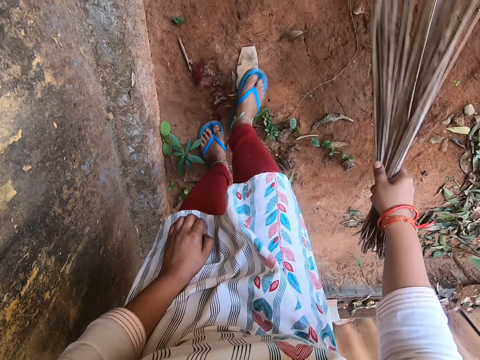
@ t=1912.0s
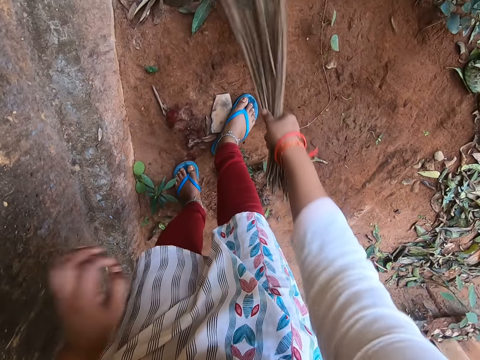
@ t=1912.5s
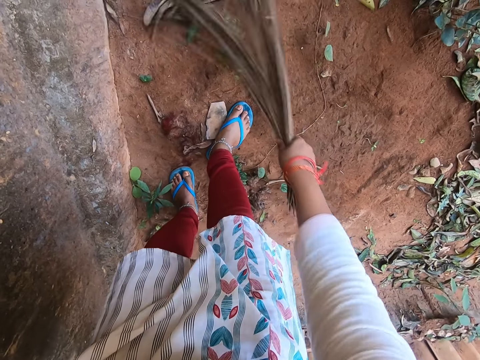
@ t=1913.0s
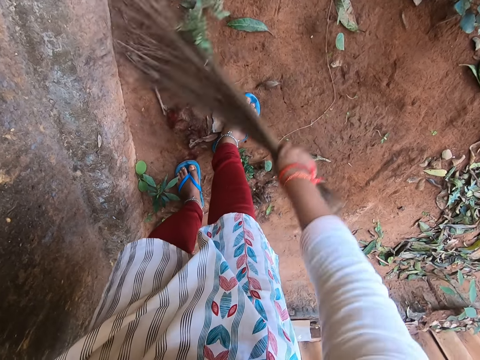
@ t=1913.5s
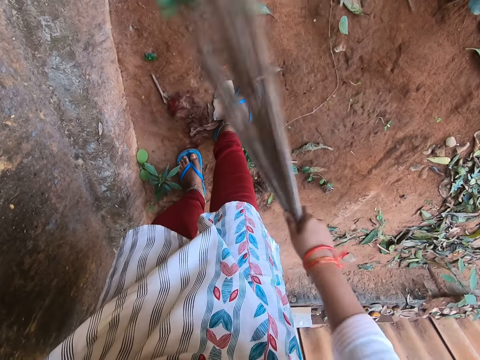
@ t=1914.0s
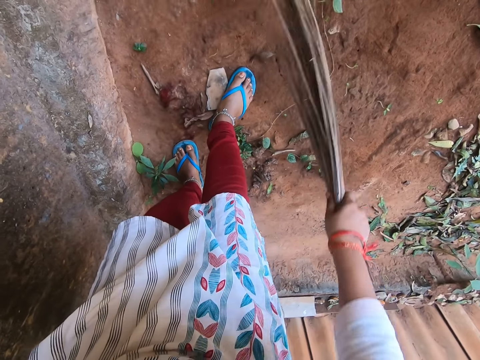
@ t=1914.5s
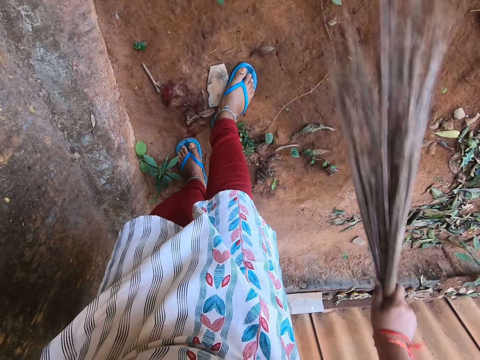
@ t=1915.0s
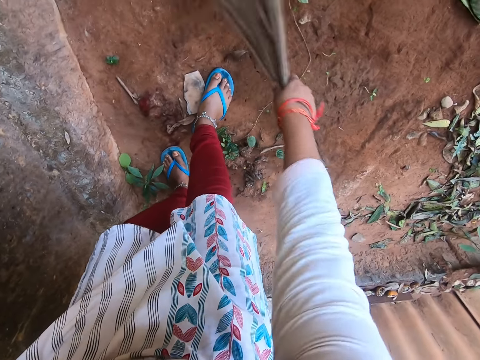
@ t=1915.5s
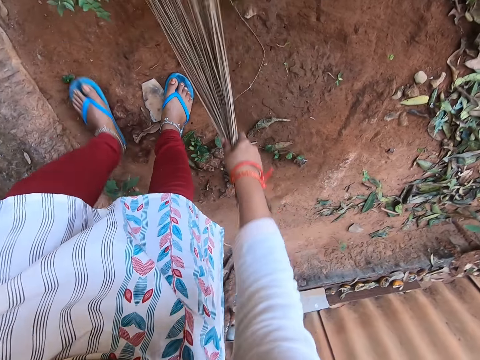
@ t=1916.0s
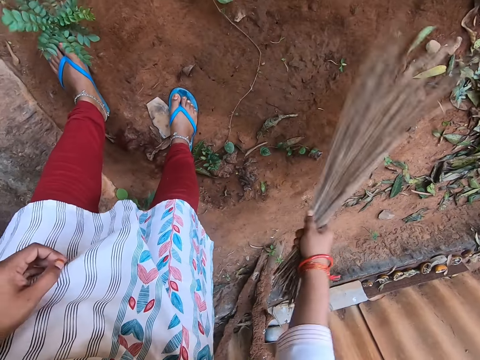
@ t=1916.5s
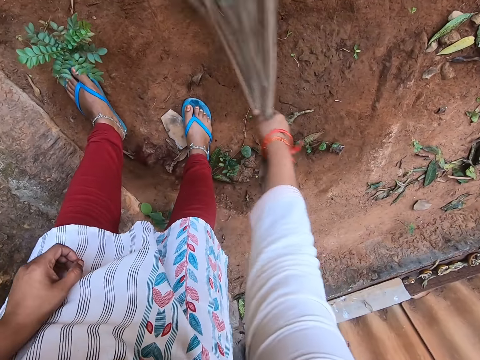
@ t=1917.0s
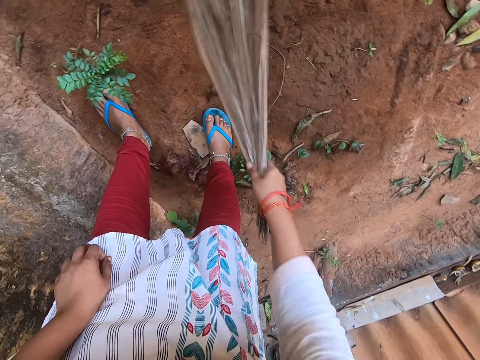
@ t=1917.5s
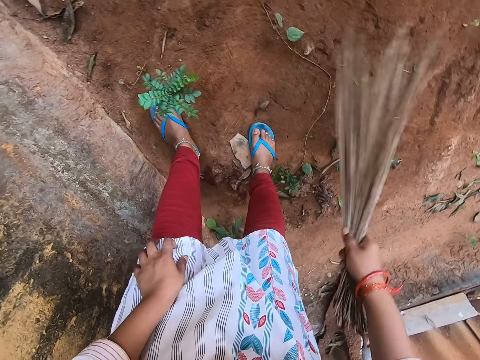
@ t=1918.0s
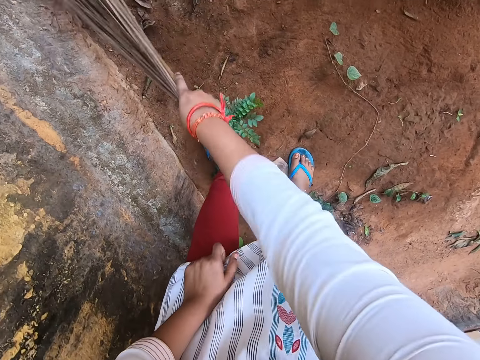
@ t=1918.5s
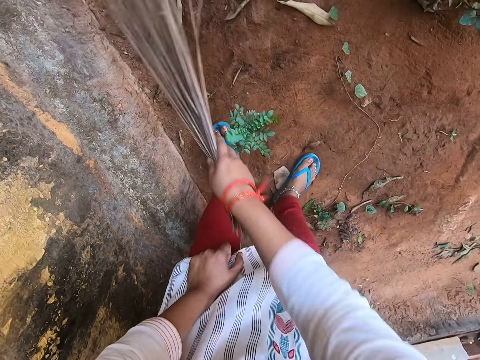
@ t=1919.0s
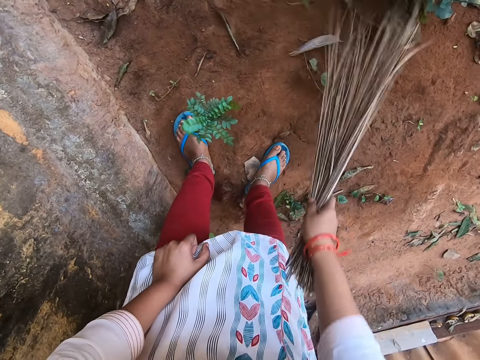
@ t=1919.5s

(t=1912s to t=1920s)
The camera wearer adjusts the camera. They sweep the garden.

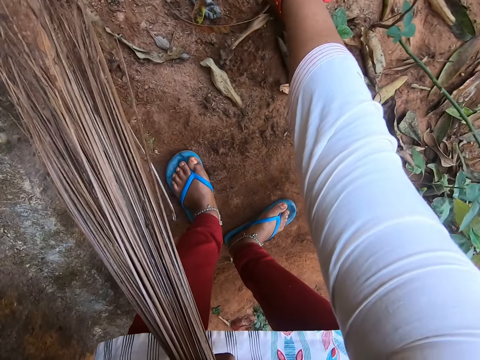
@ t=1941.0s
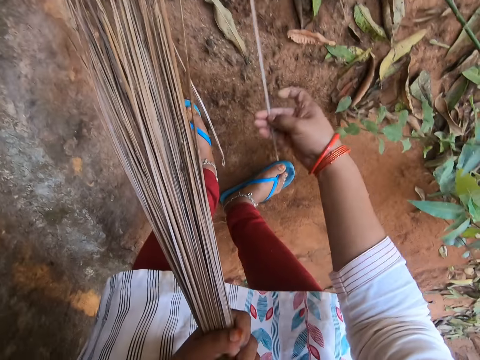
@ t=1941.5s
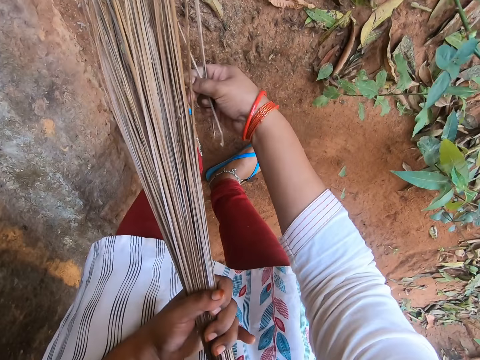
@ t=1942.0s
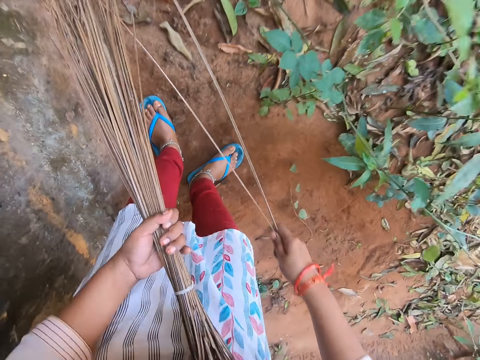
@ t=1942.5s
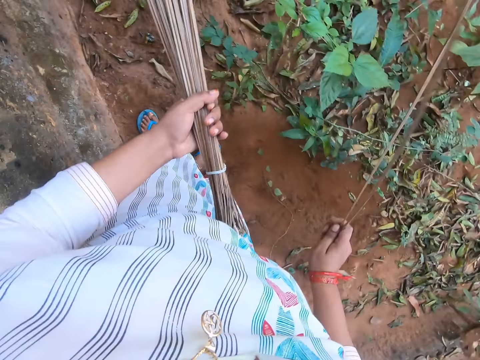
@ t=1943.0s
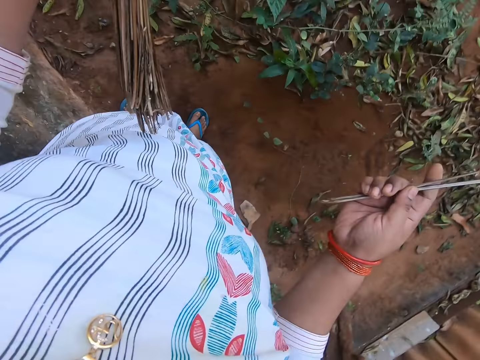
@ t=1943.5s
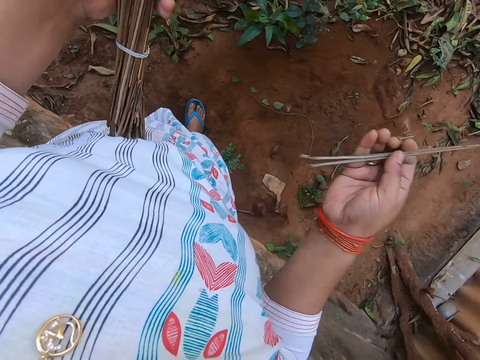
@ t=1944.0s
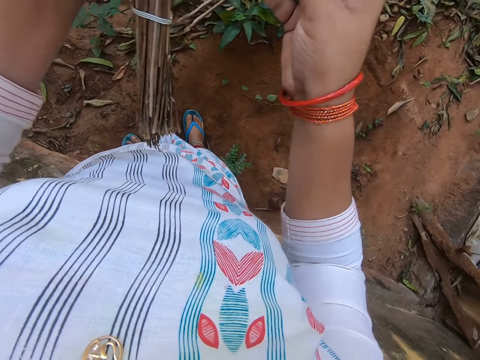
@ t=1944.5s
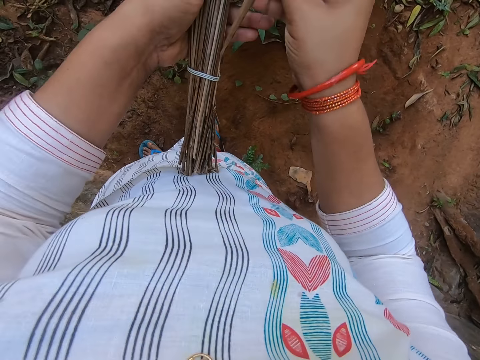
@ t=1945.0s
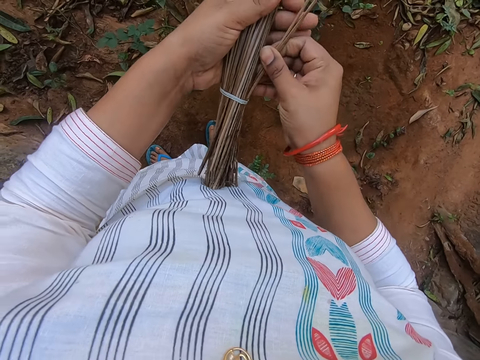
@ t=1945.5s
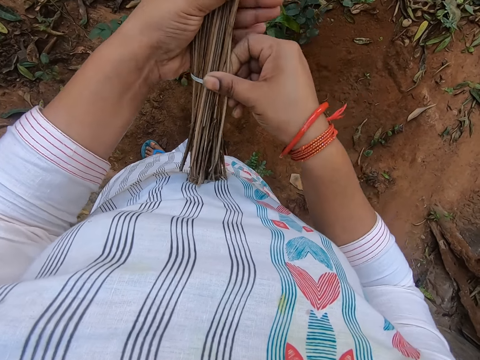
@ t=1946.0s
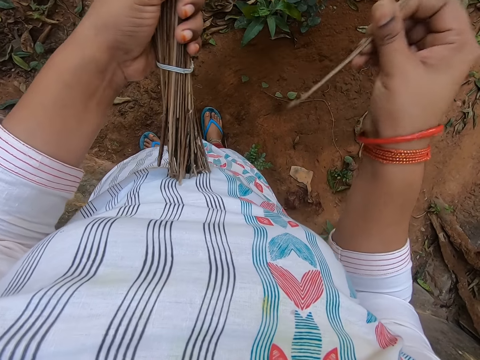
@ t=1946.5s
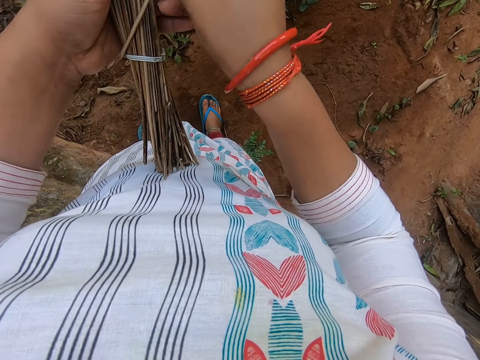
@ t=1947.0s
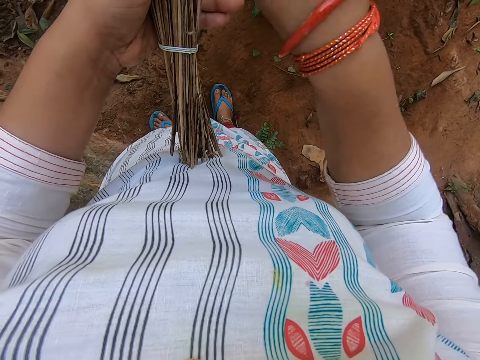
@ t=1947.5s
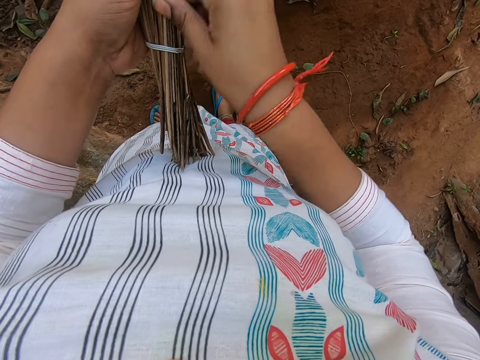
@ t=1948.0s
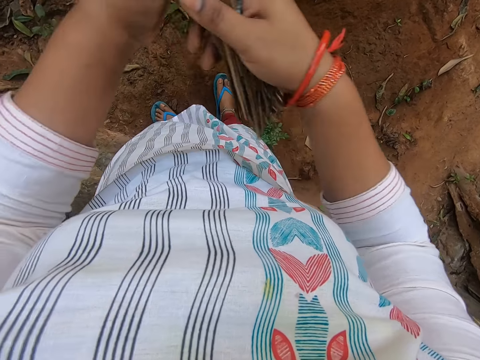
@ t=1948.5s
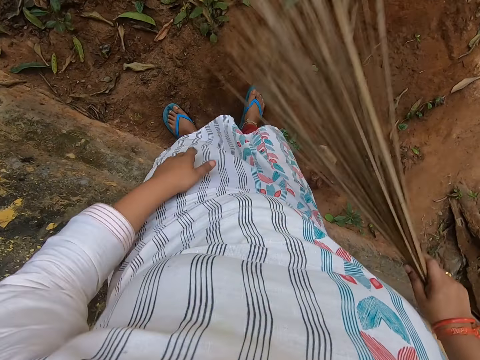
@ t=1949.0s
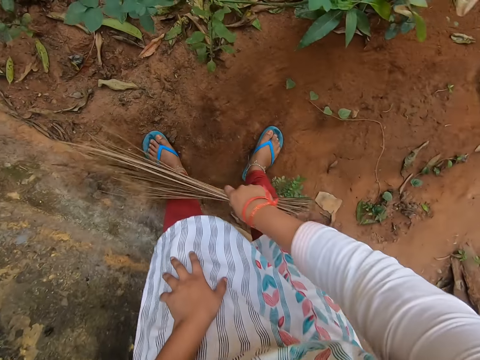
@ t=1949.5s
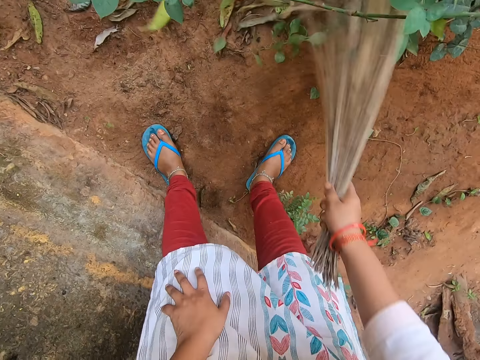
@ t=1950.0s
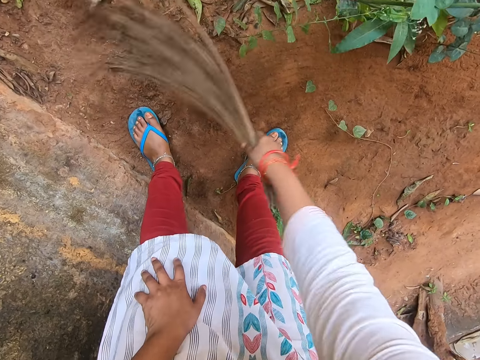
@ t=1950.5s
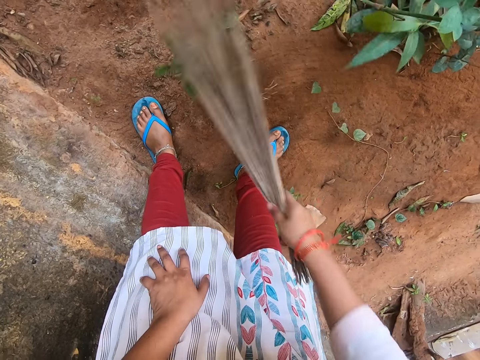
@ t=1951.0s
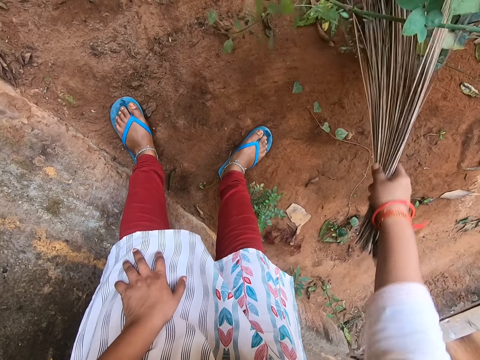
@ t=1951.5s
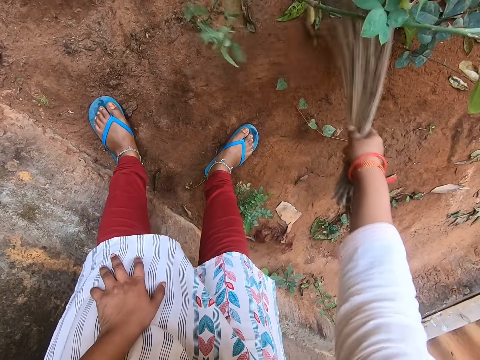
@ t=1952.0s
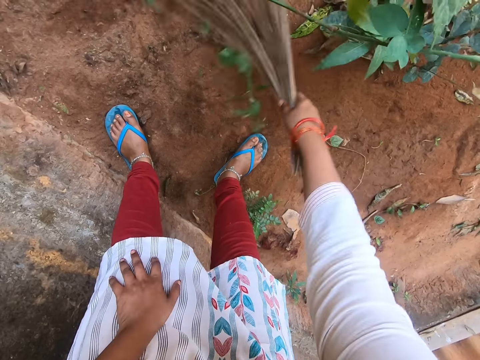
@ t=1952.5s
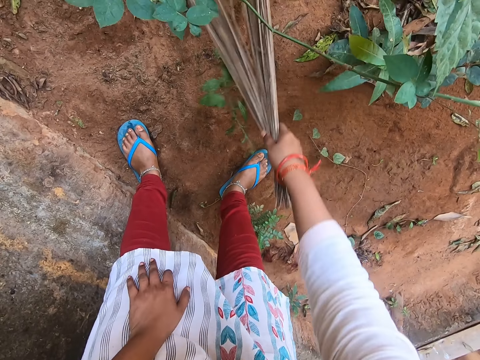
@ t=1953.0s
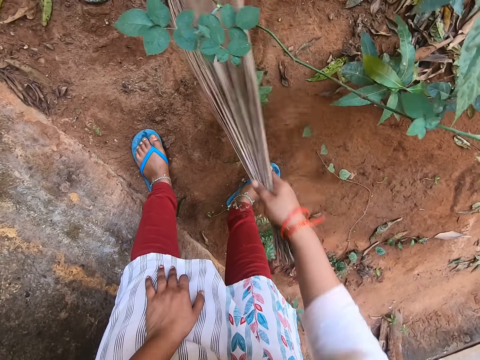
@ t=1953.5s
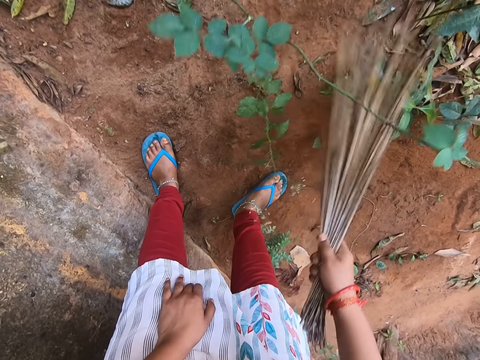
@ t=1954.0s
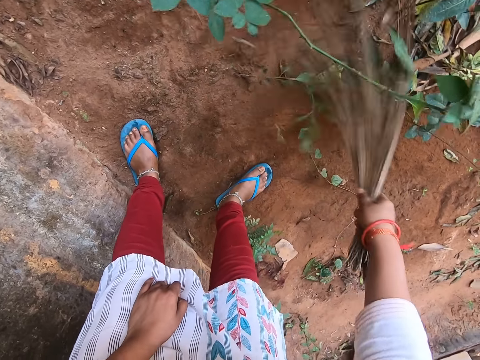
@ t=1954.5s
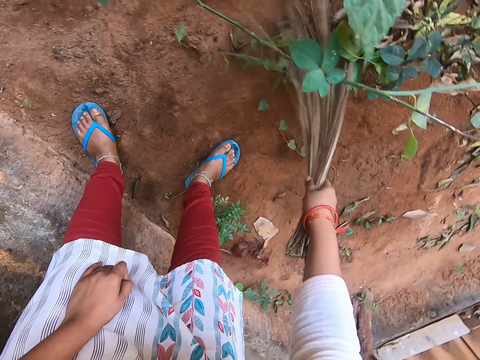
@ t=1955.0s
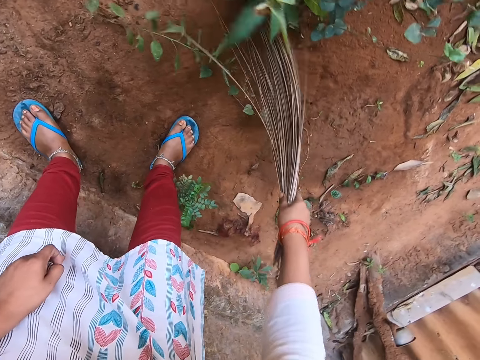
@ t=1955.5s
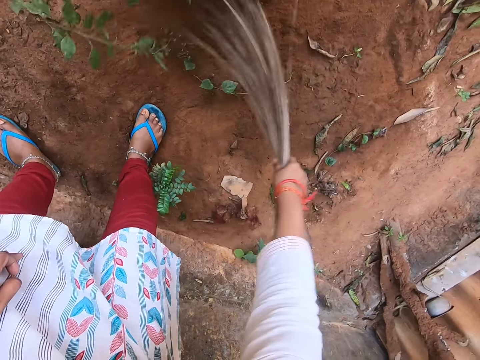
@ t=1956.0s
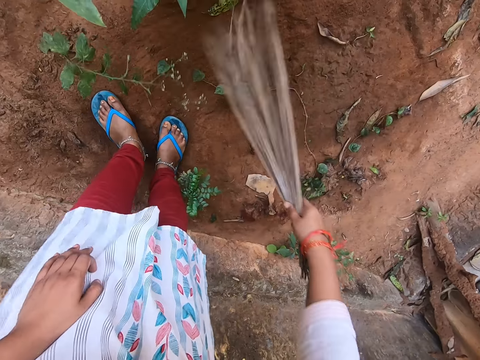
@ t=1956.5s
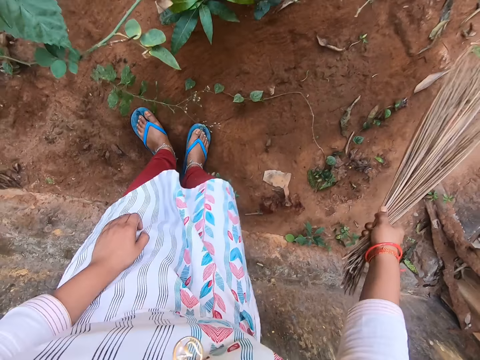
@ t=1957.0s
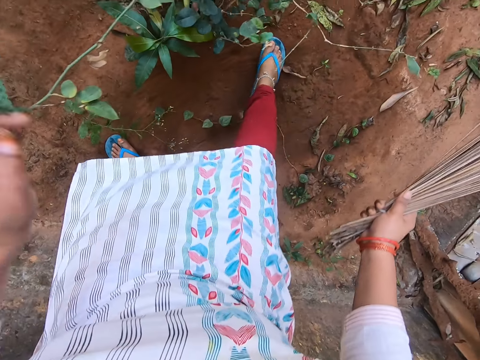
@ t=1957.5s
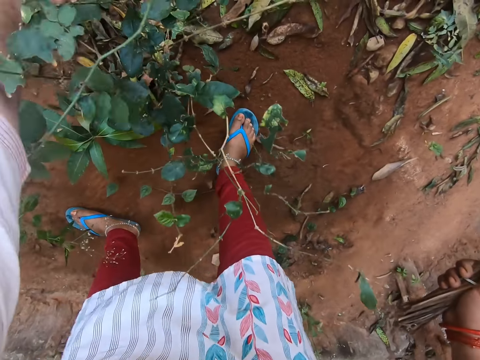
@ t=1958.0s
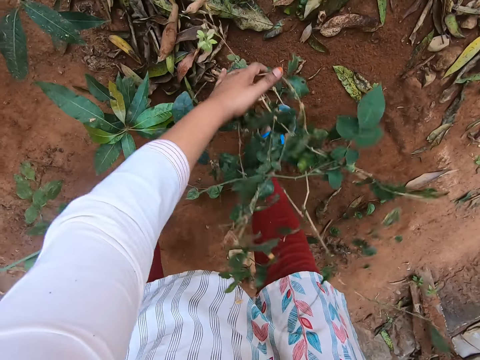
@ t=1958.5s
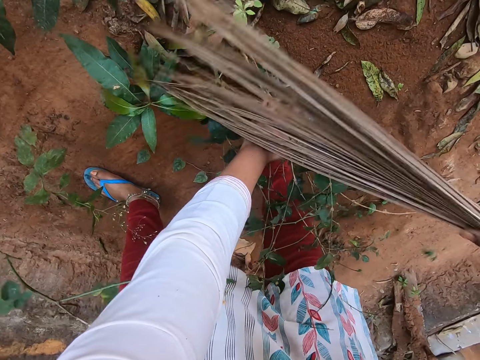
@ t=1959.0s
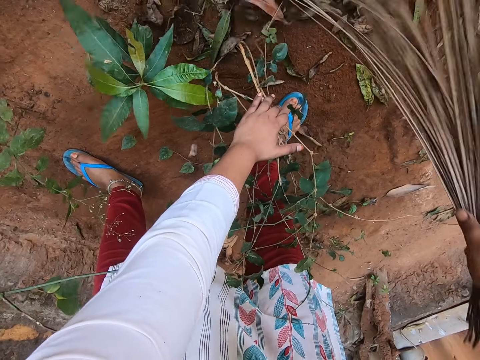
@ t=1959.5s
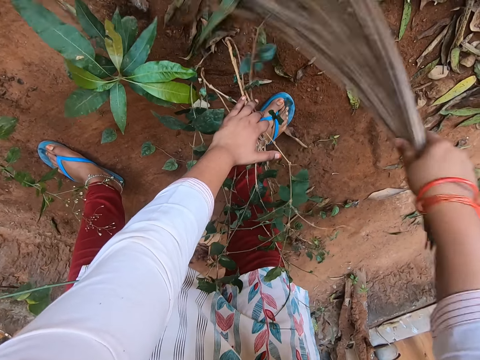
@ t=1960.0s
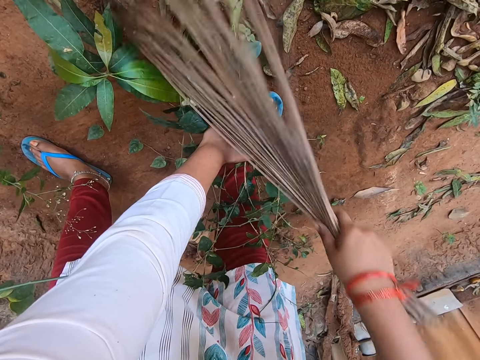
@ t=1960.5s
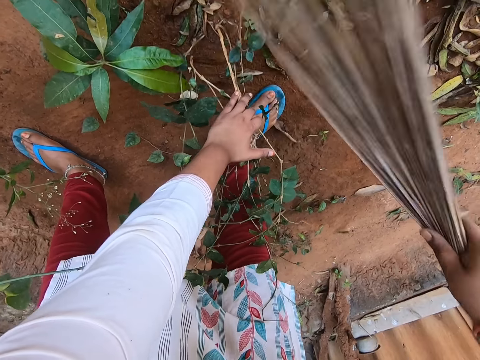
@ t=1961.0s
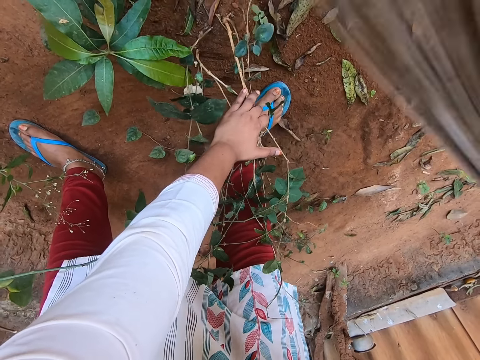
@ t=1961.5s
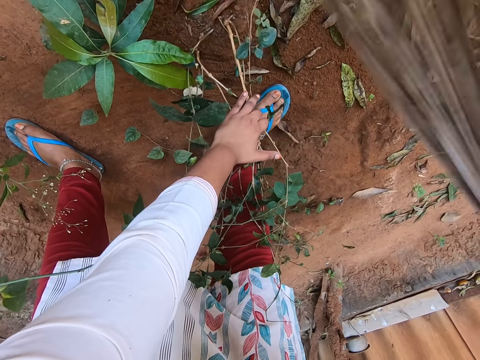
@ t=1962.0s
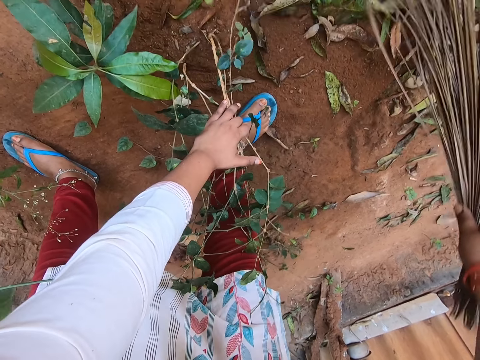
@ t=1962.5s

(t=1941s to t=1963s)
The camera wearer picks the broom stick from the broom with her right hand. She puts the broom sticks into the broom in her left hand with her right hand. She passes the broom from her left hand to her right hand. She sweeps the ground with the broom in her right hand. She steps forward, moves some branches in the ground with her left hand and leans the plant. She sweeps the ground with the broom in her right hand.
